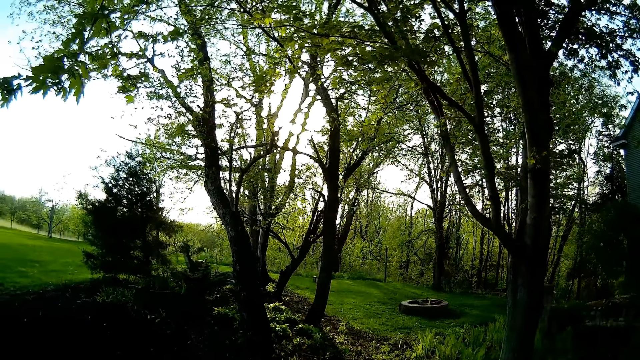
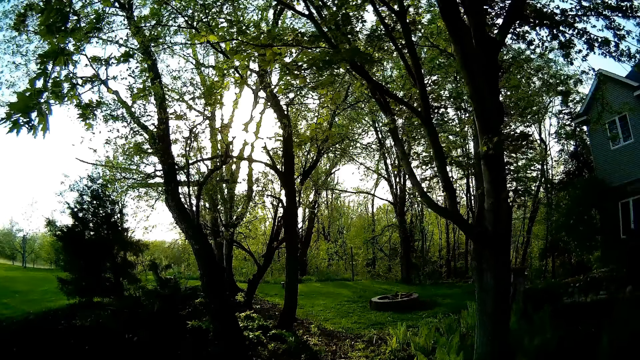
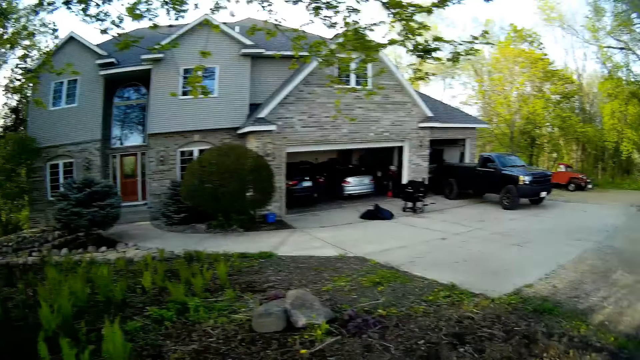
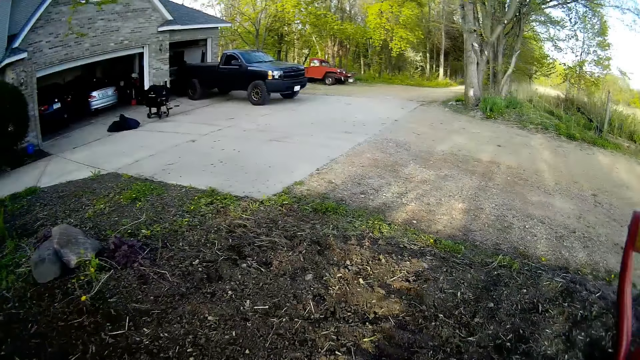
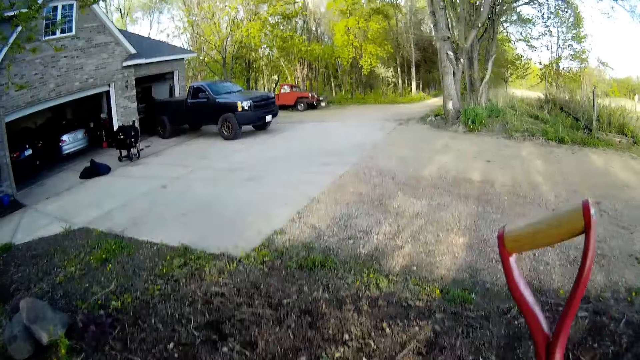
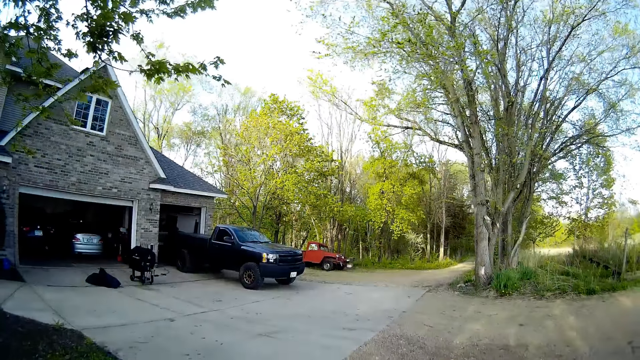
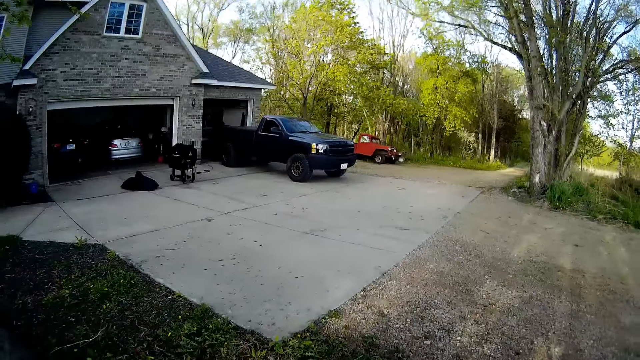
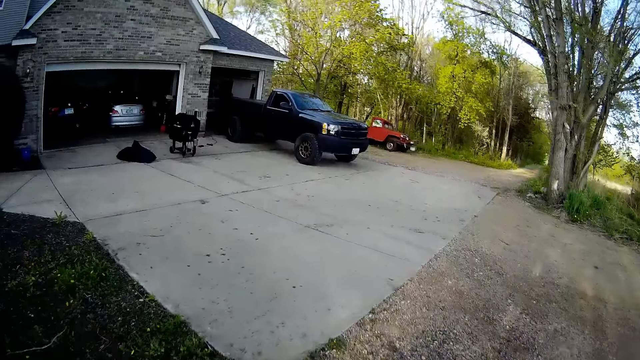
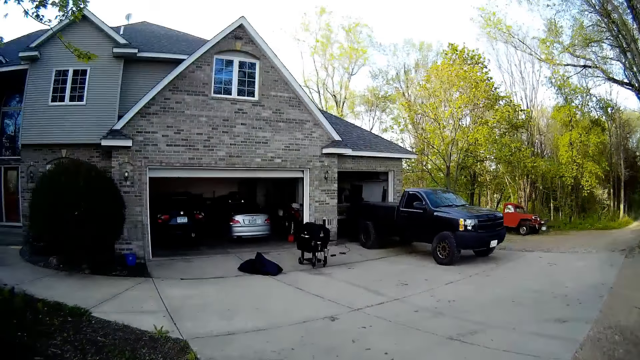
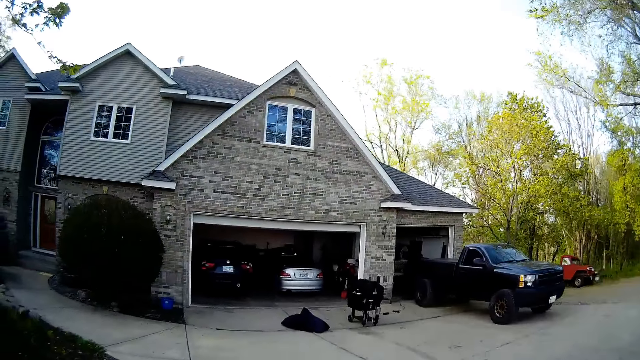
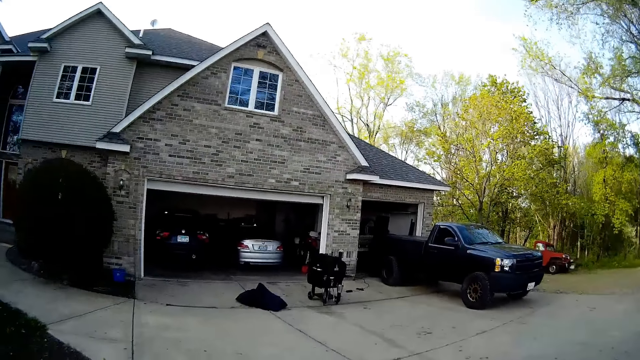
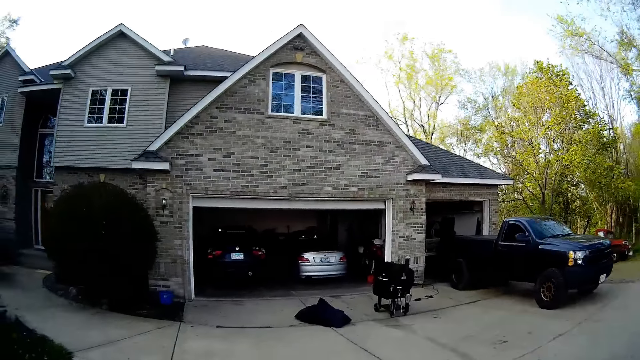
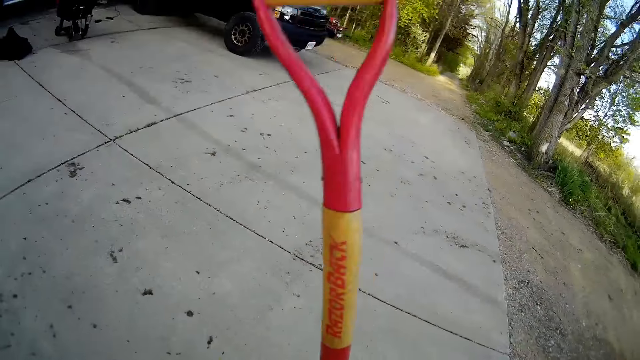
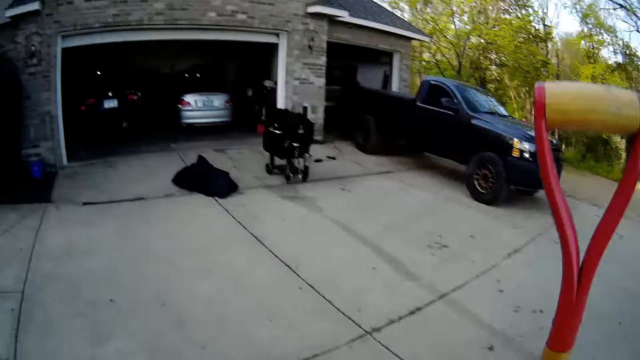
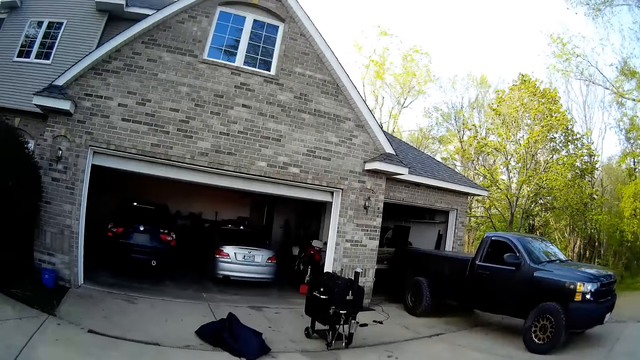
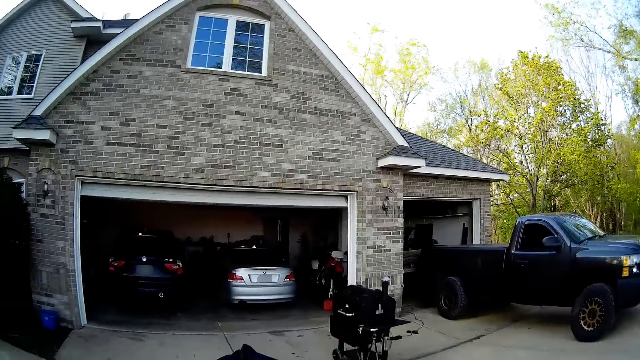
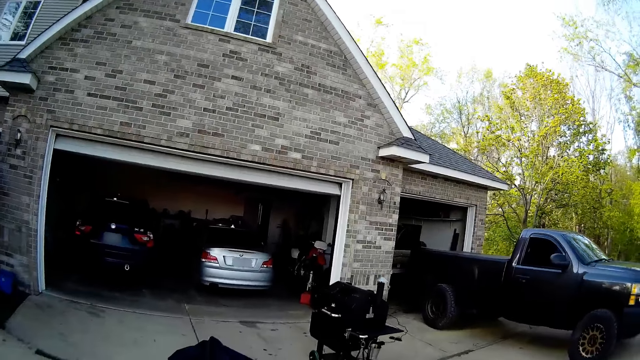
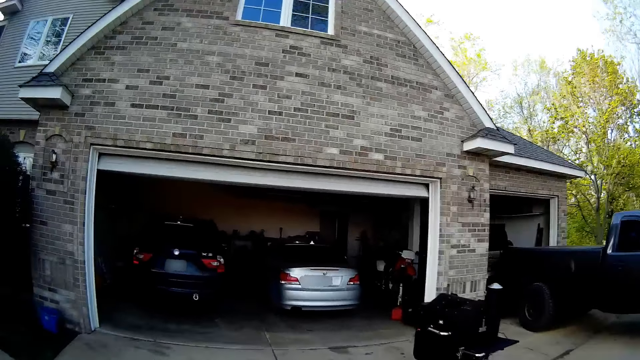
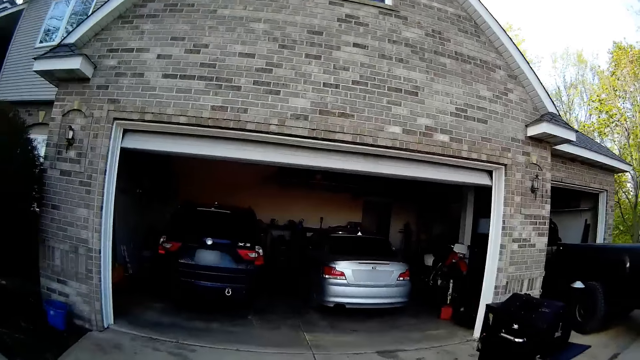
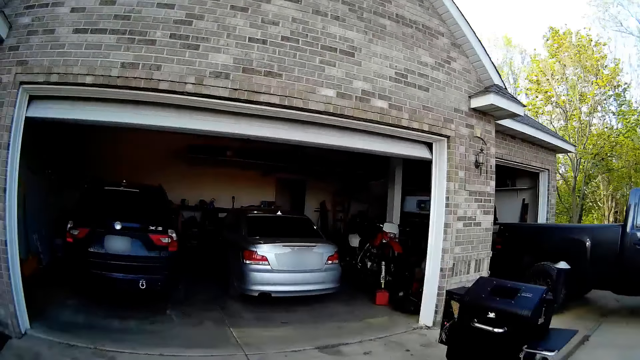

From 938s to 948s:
The camera wearer walks in the garden towards a house with the shears and shovel in her hands. She walks in the compound.

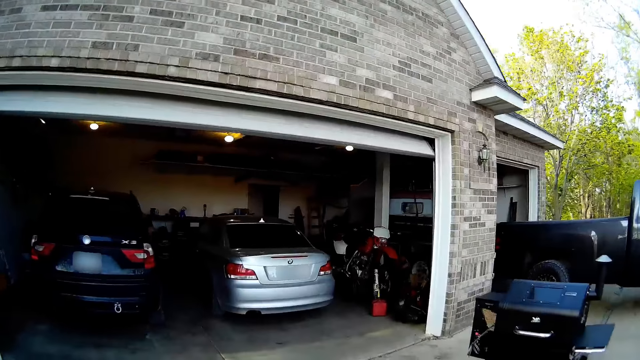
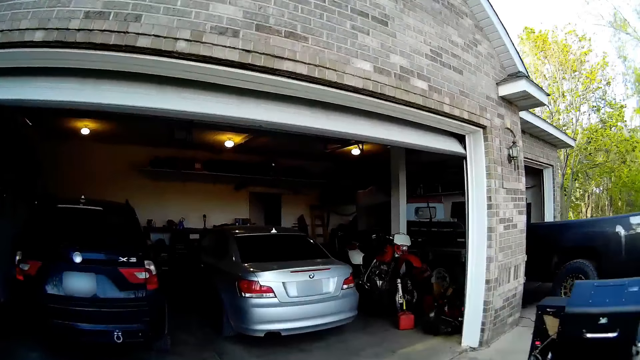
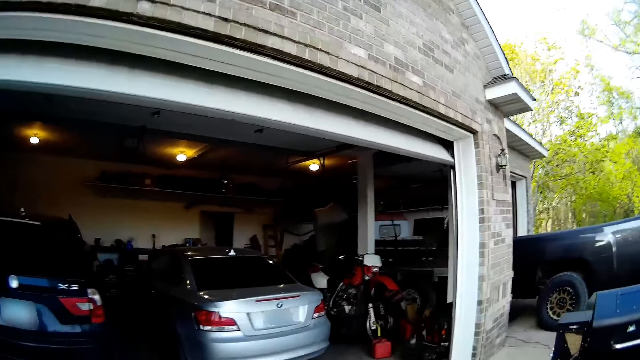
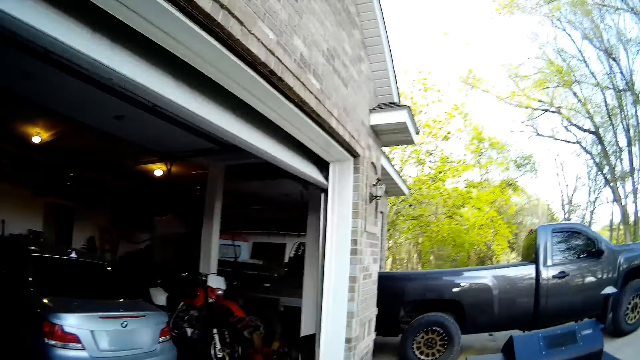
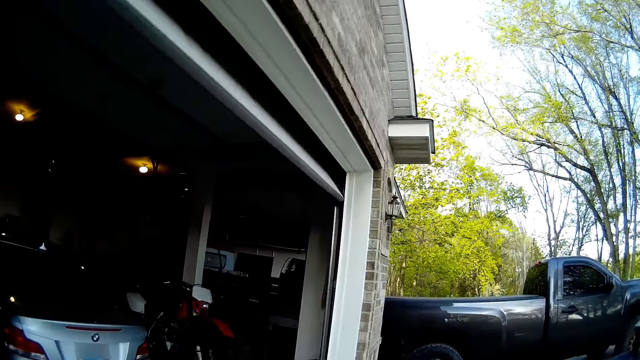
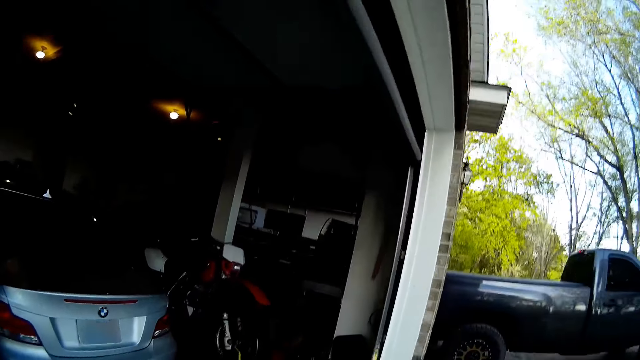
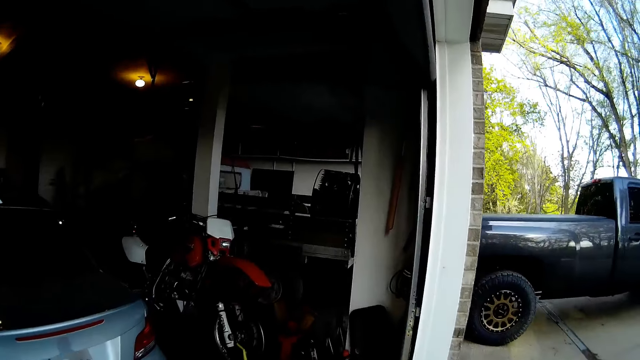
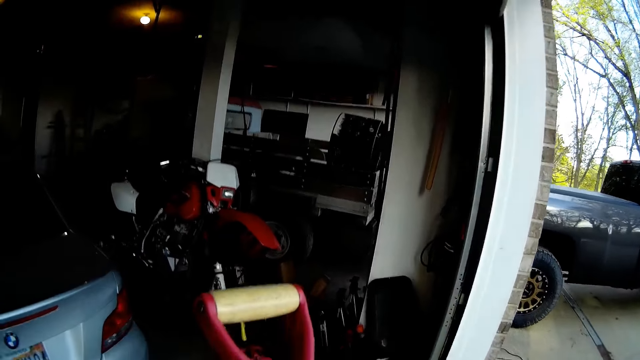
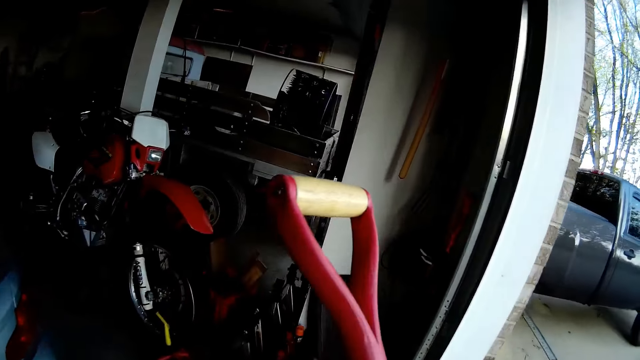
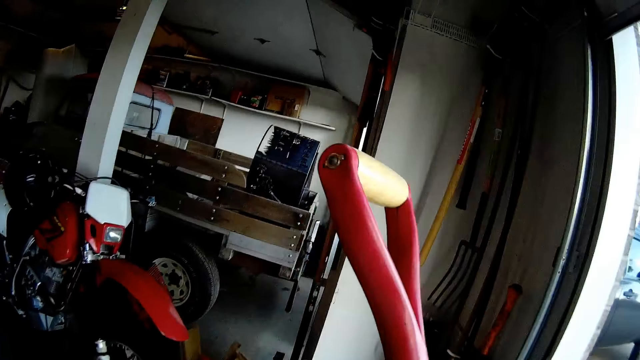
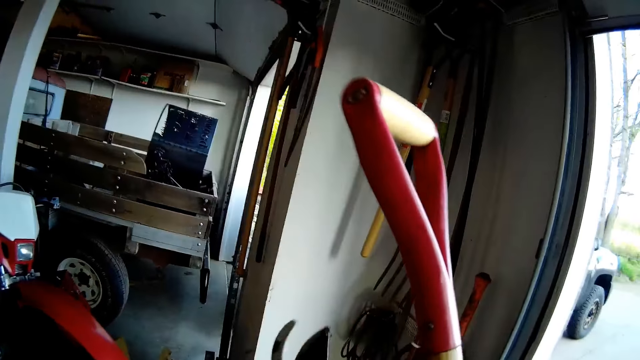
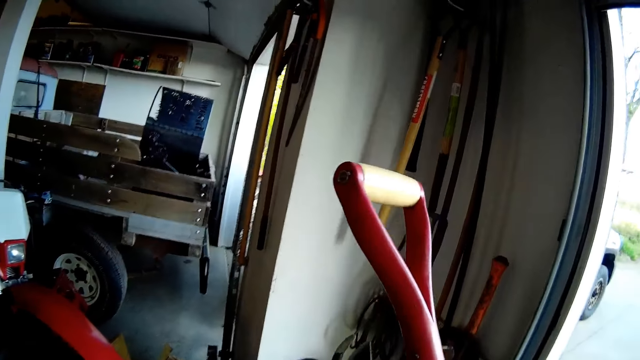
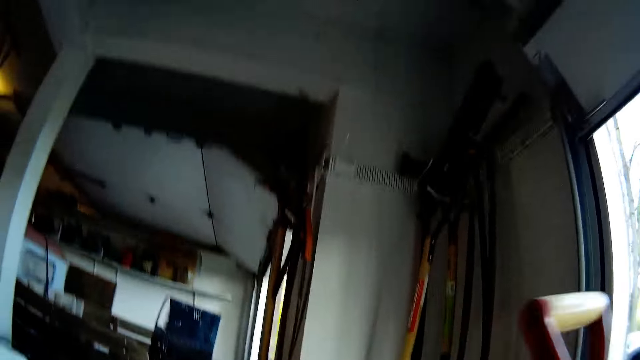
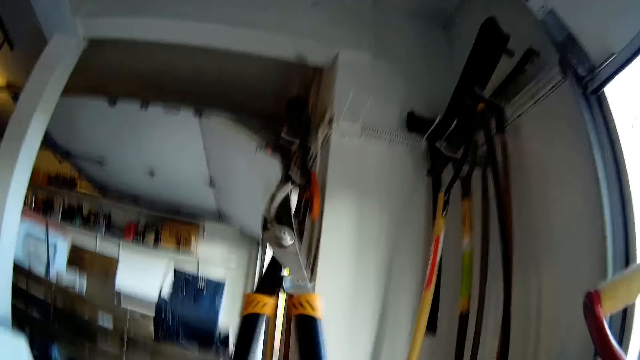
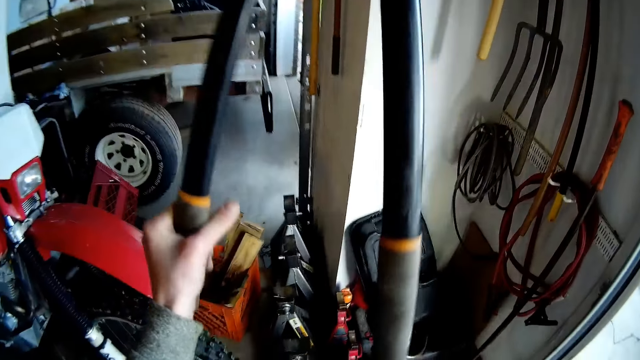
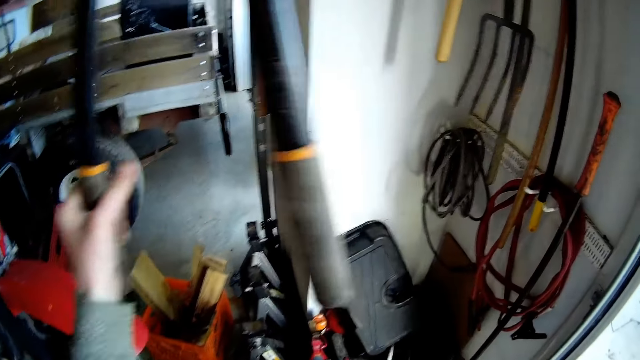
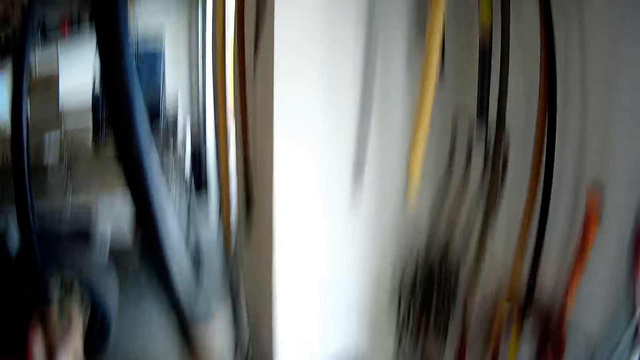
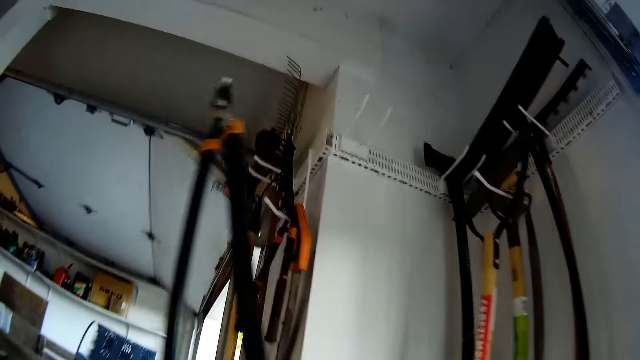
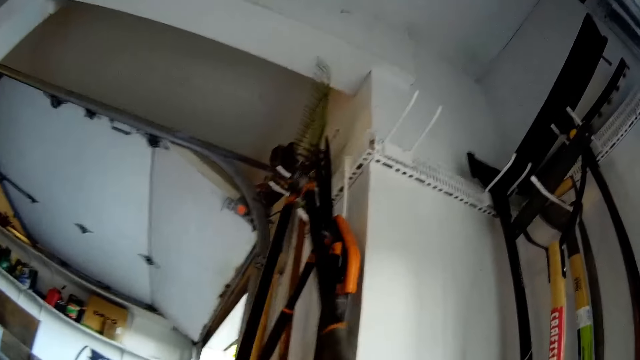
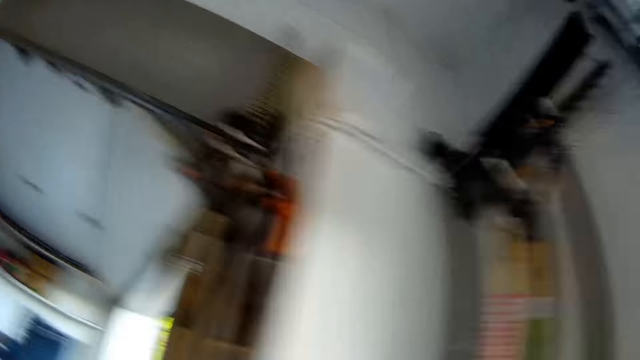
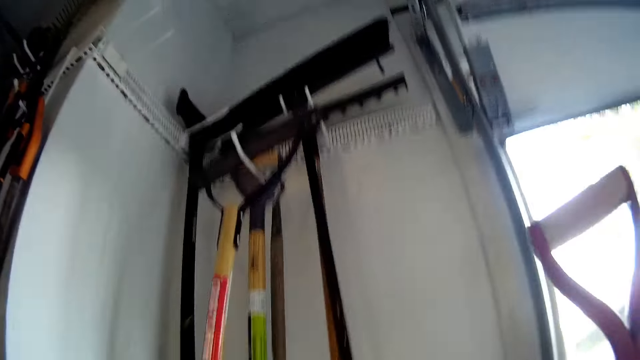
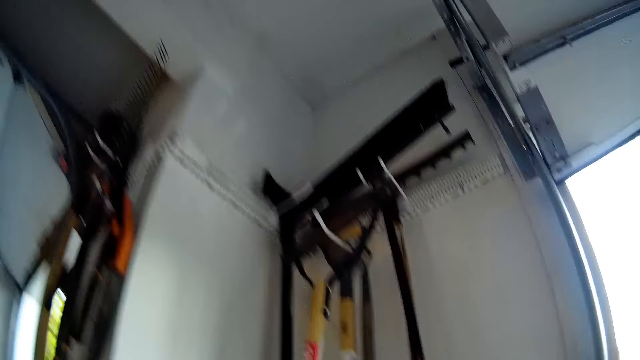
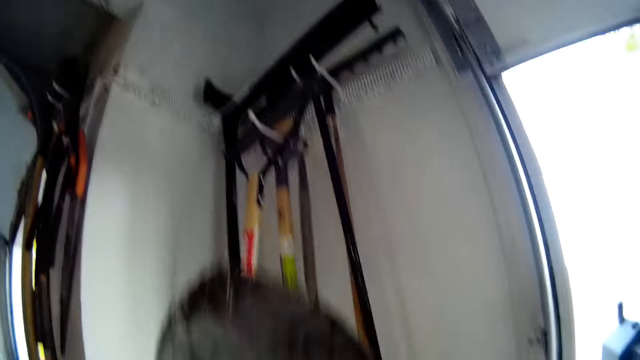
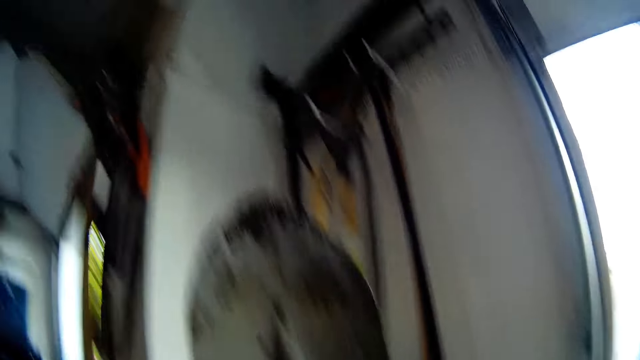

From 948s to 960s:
The camera wearer walks into a garage in the house. She hangs the shears on a tool rack on a wall in the garage with her left hand.
